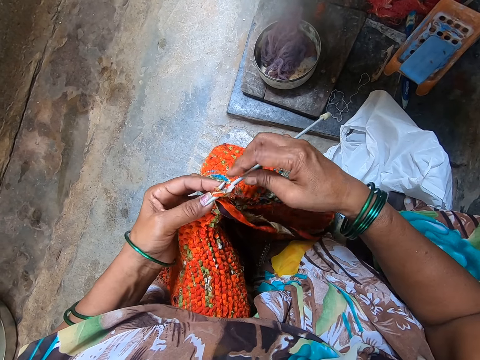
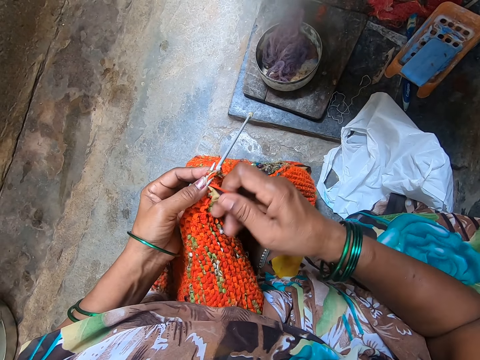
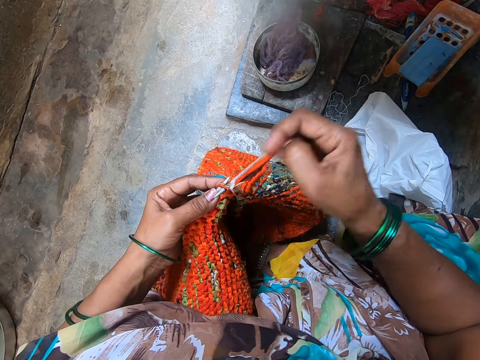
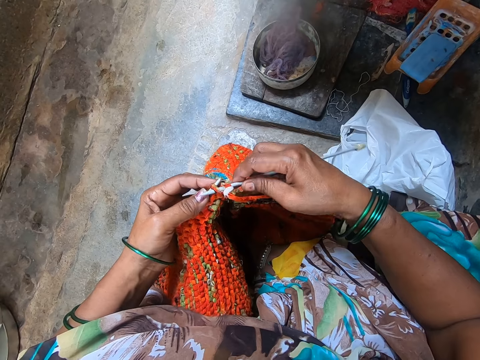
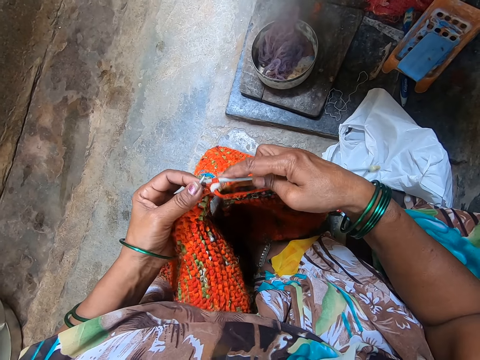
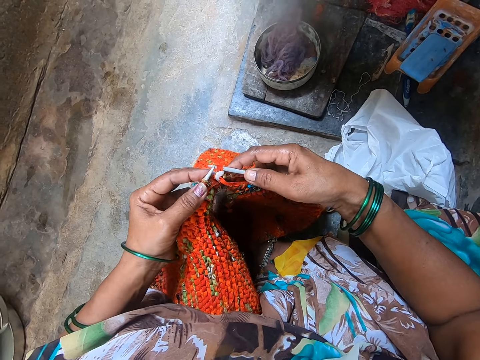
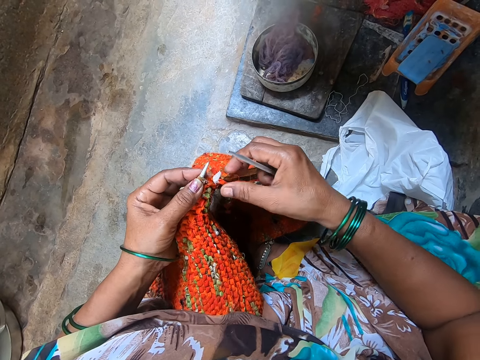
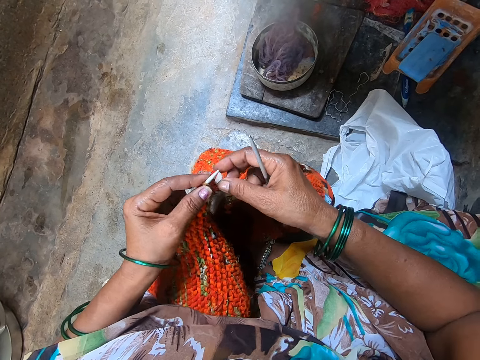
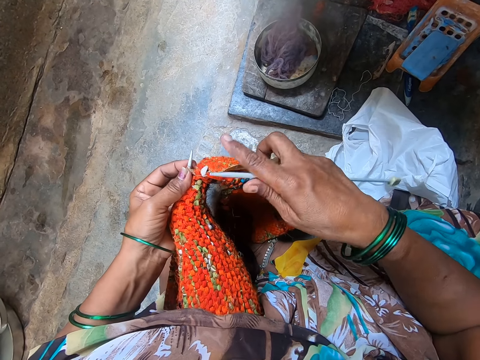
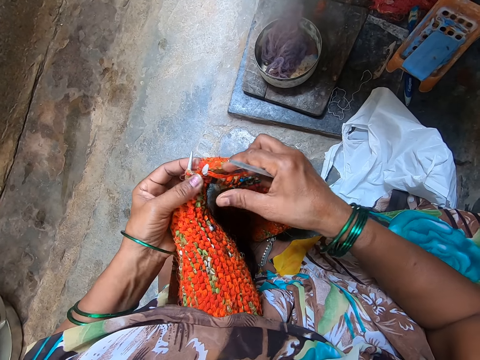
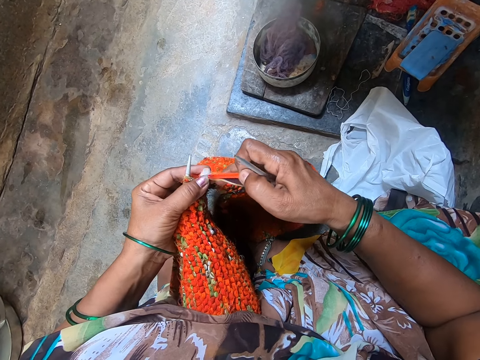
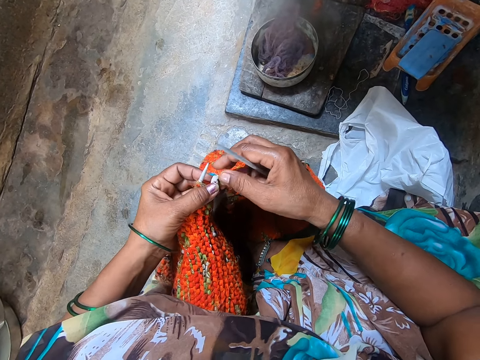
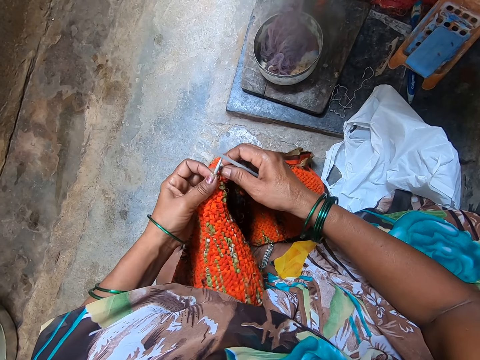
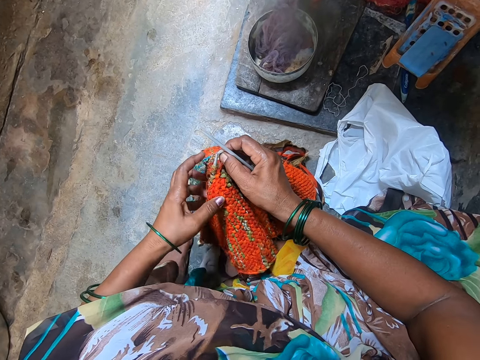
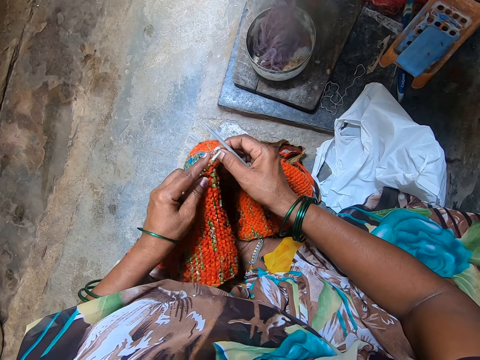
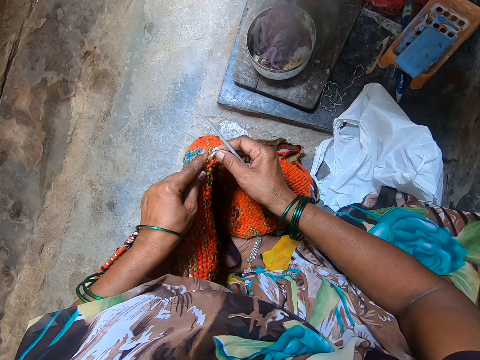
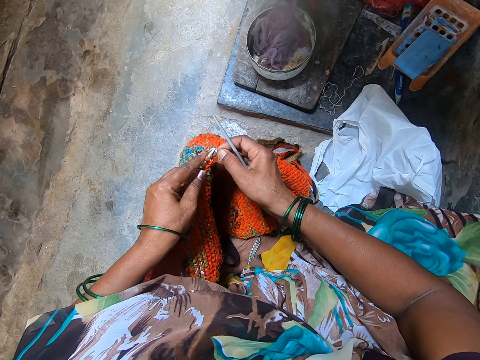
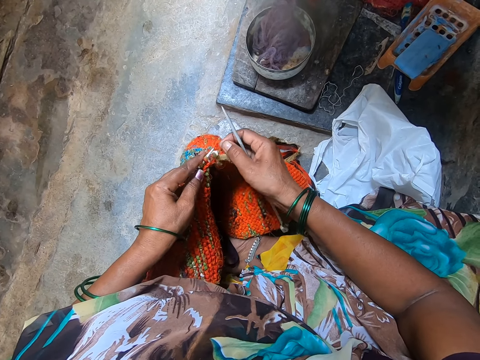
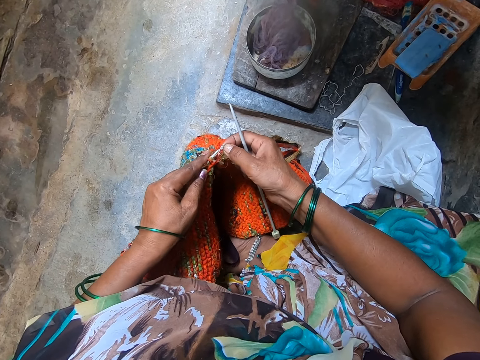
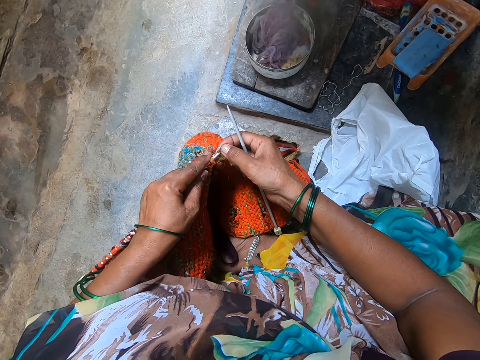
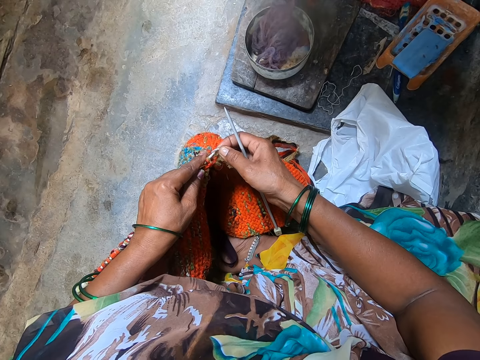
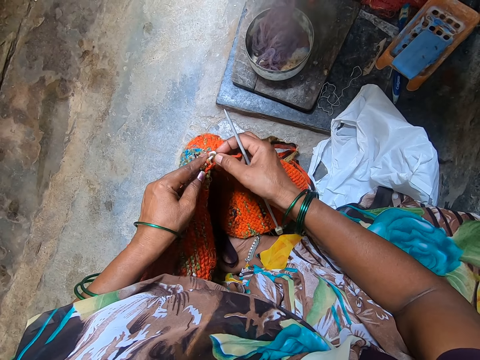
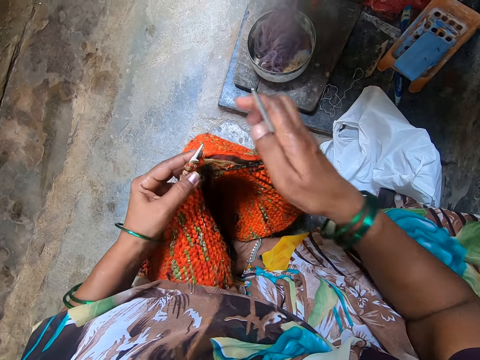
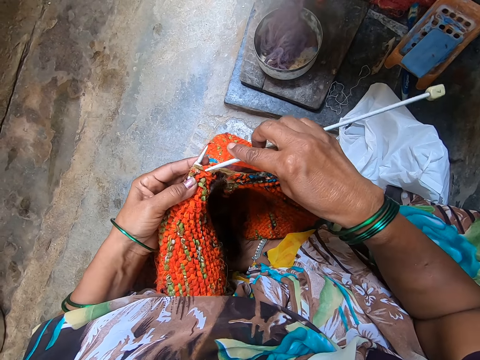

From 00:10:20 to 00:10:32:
The camera wearer takes out the knitting needle in her right hand from the knit fabric or cloth. She adjusts the yarn on the knitting needle in her left hand. She aligns the cloth.

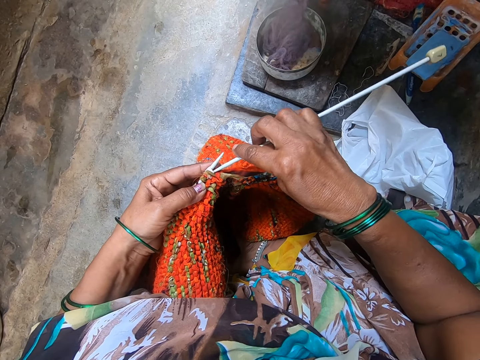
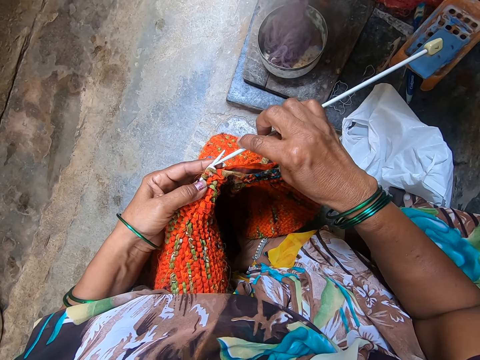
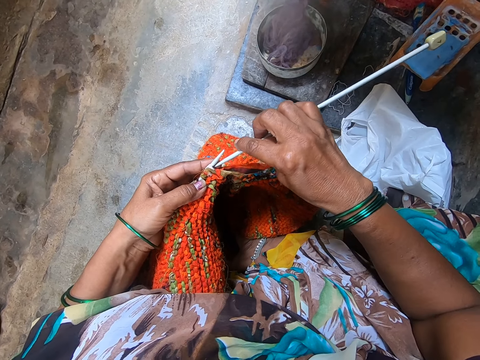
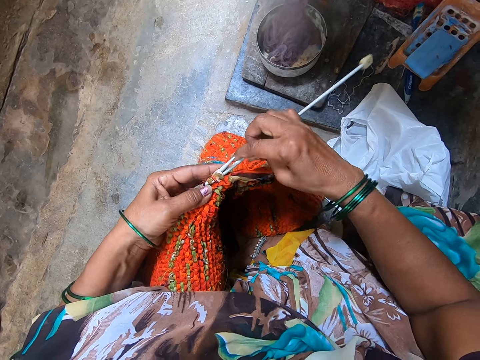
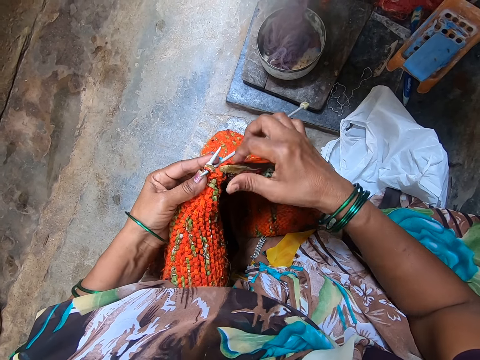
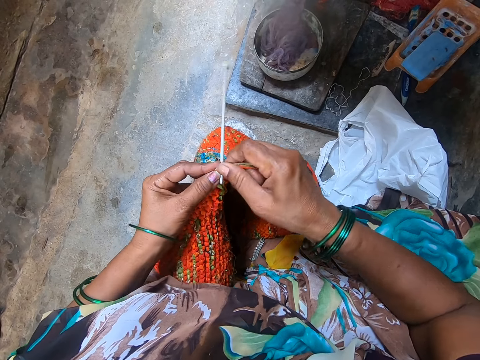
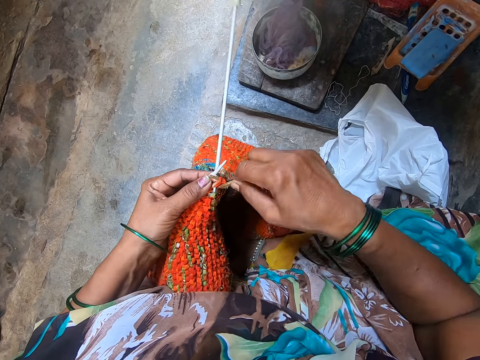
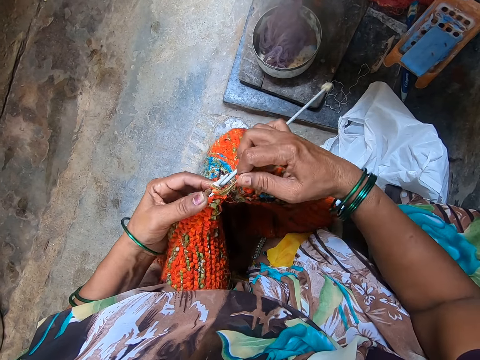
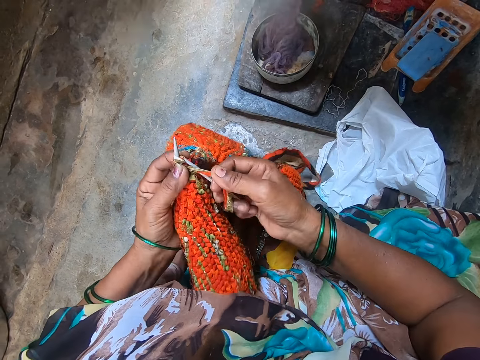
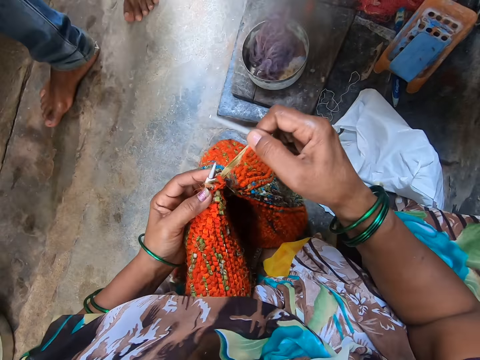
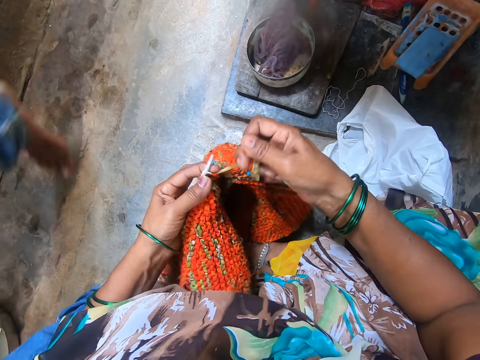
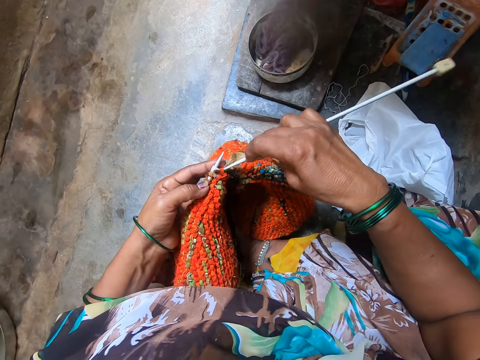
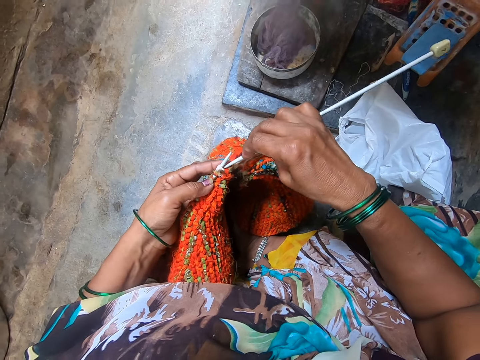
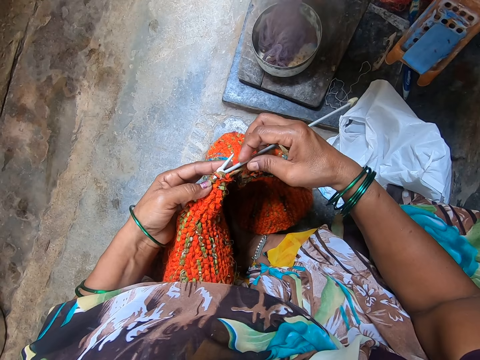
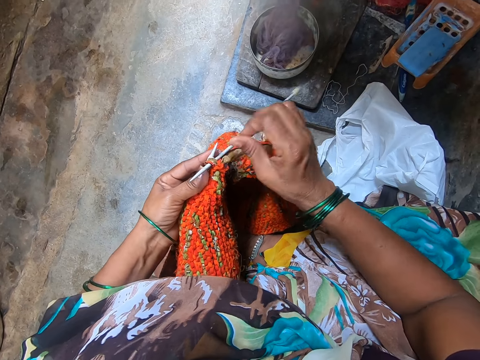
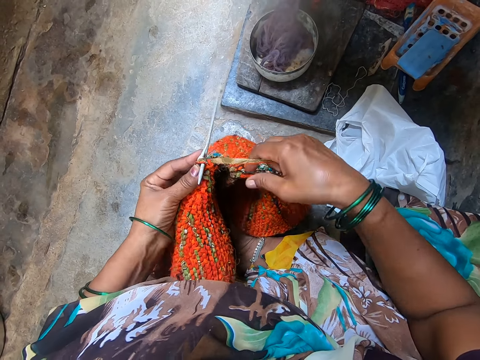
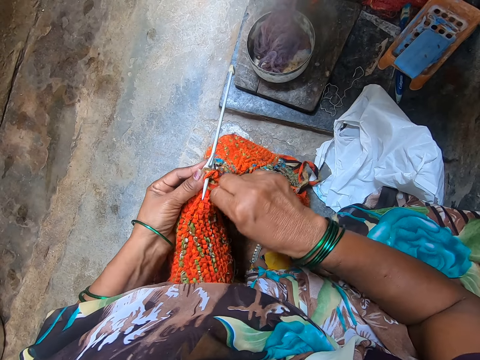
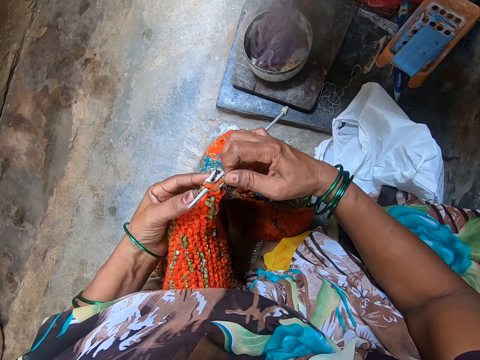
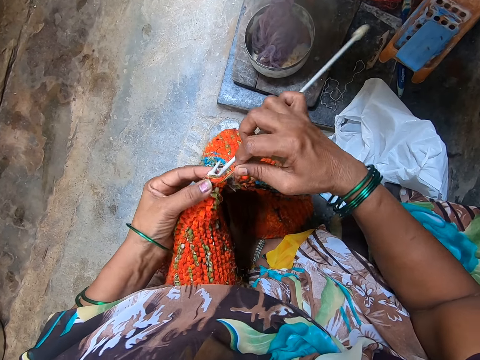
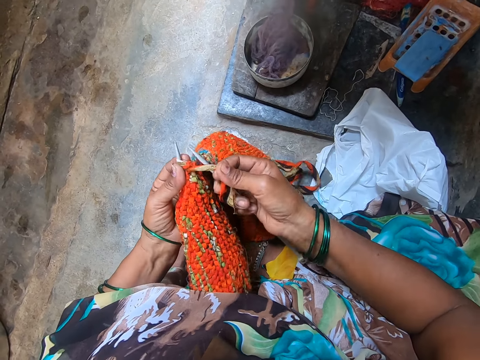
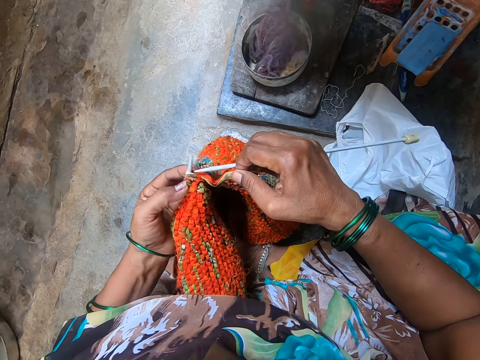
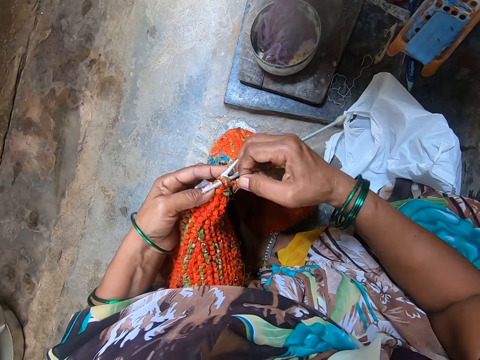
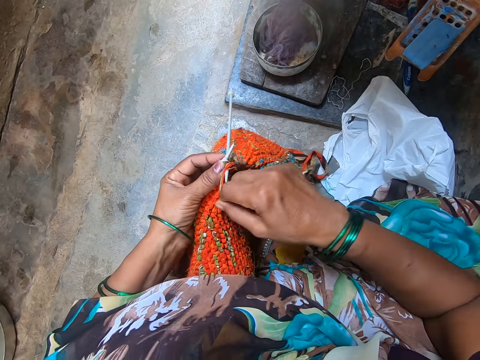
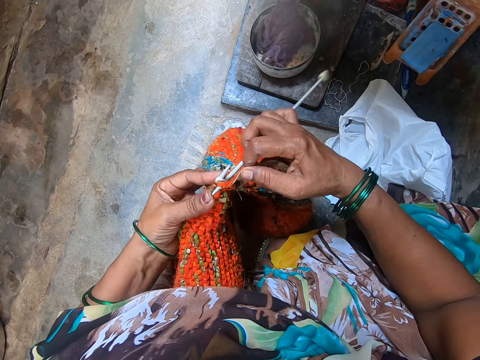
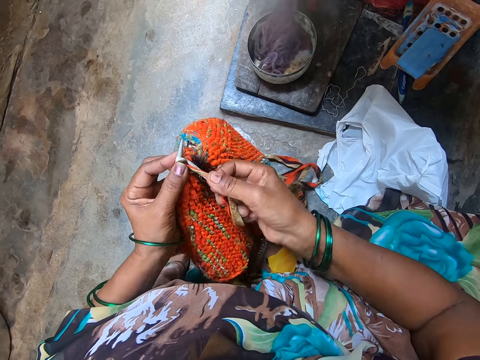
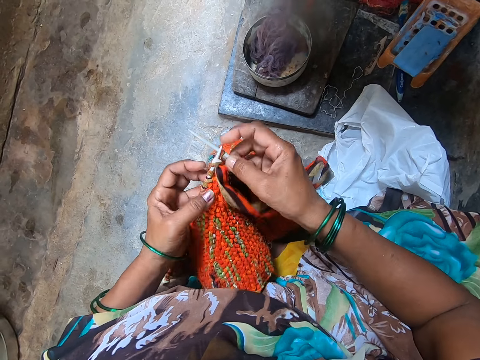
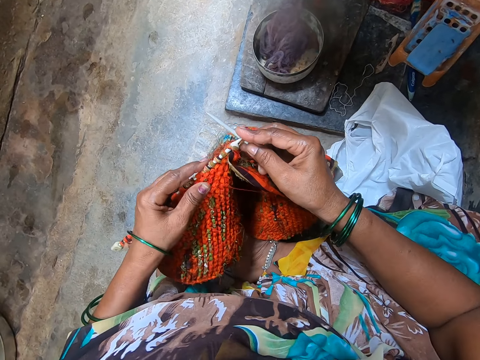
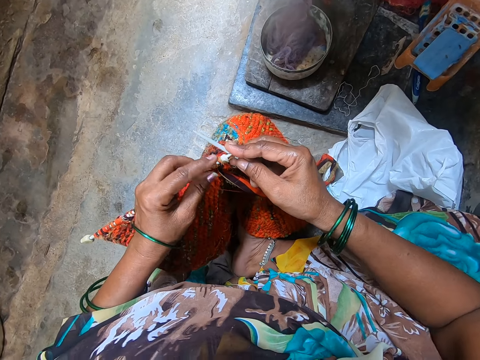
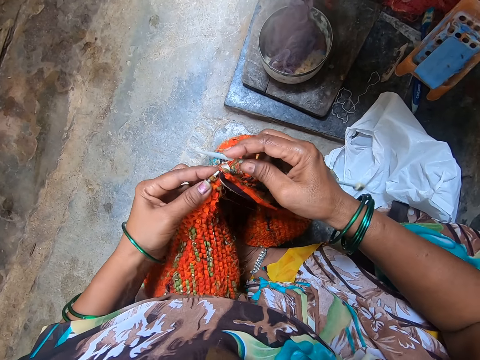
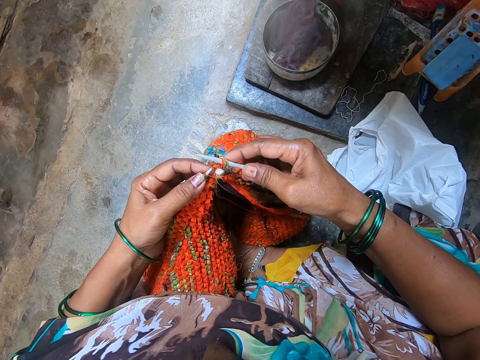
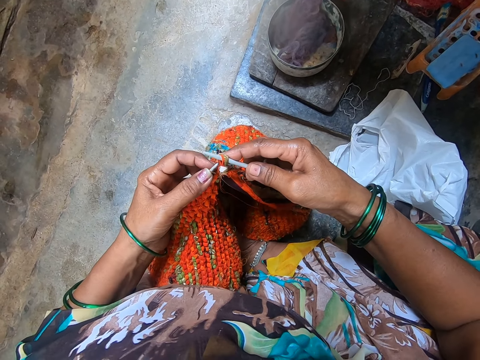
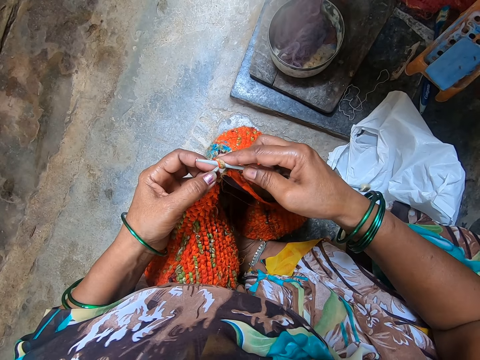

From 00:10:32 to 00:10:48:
The camera wearer puts the knitting needle in her right hand into the knit fabric. She knits the fabric with yarn and the knitting needles. A man walks in.
